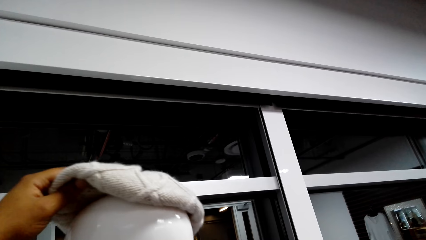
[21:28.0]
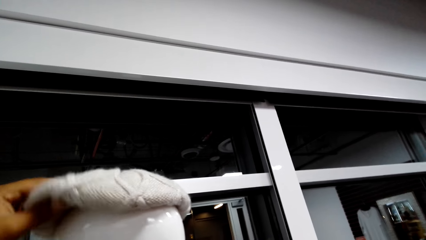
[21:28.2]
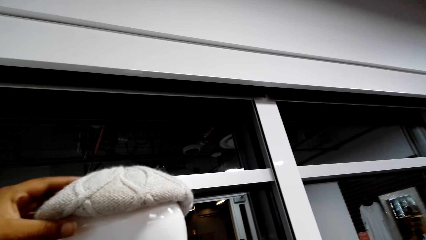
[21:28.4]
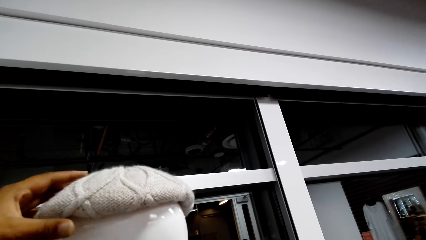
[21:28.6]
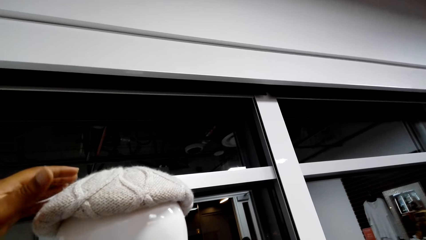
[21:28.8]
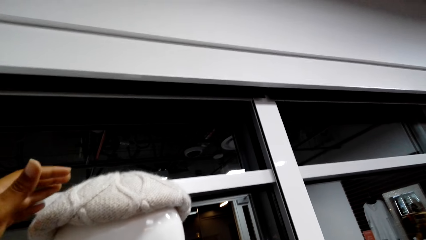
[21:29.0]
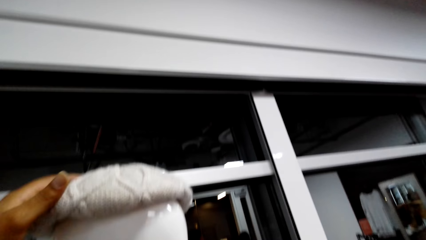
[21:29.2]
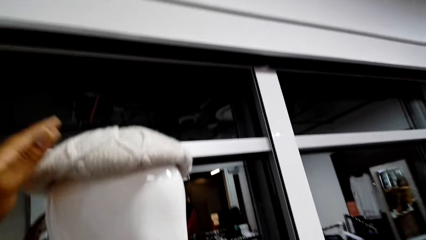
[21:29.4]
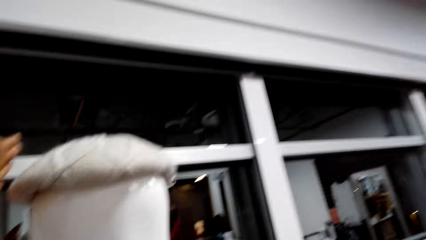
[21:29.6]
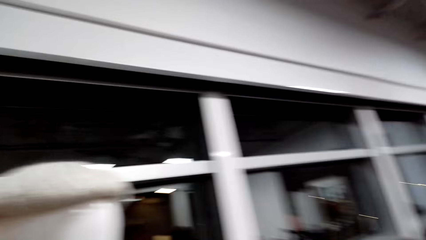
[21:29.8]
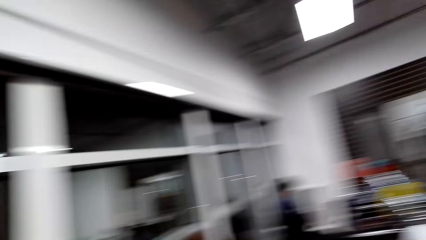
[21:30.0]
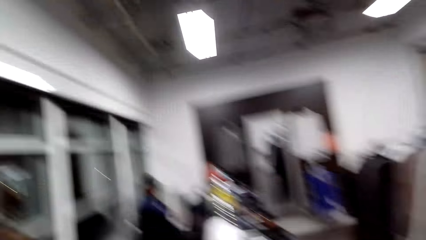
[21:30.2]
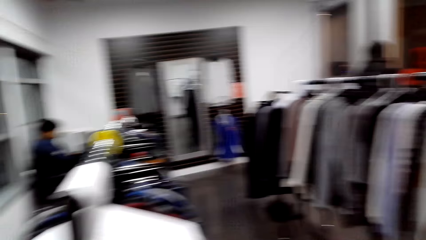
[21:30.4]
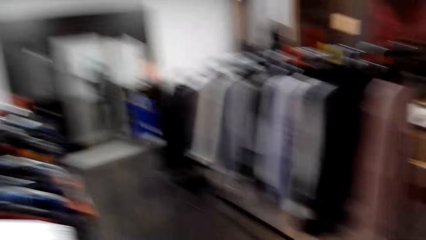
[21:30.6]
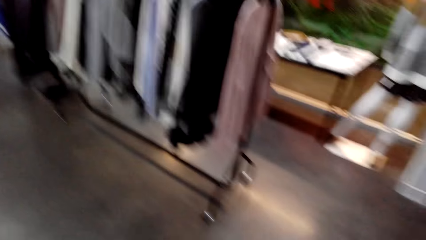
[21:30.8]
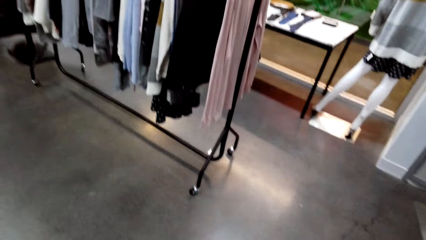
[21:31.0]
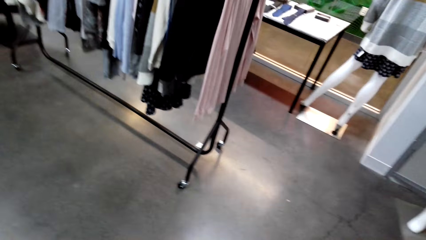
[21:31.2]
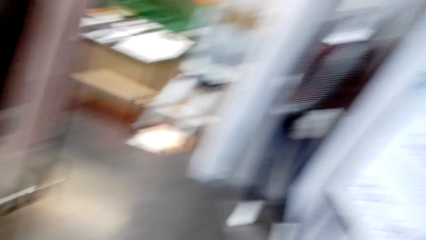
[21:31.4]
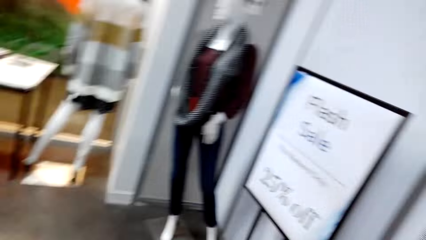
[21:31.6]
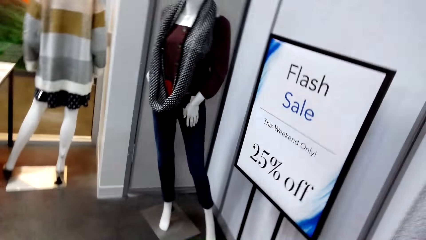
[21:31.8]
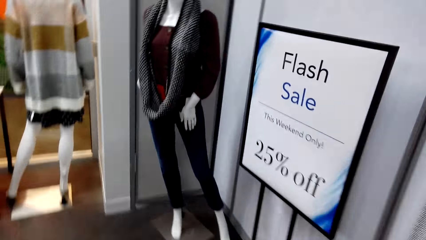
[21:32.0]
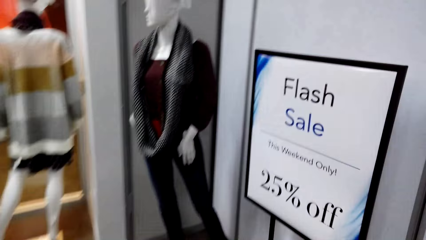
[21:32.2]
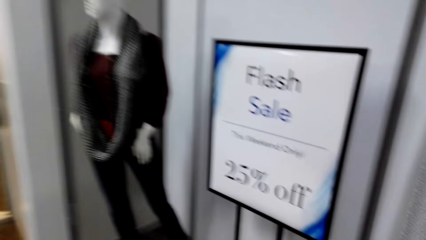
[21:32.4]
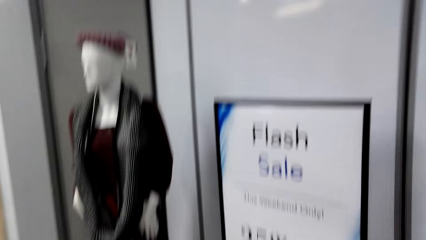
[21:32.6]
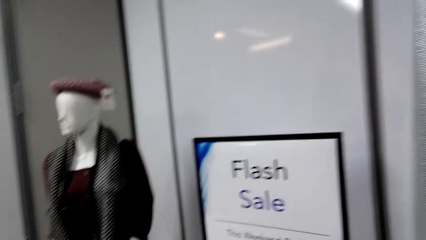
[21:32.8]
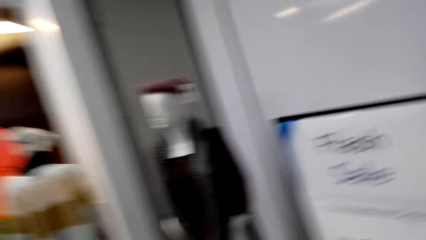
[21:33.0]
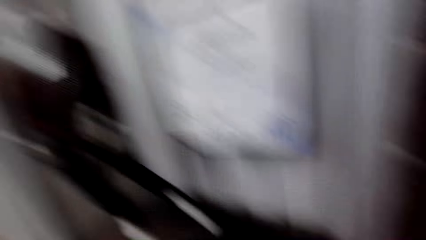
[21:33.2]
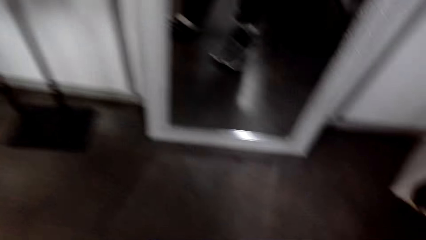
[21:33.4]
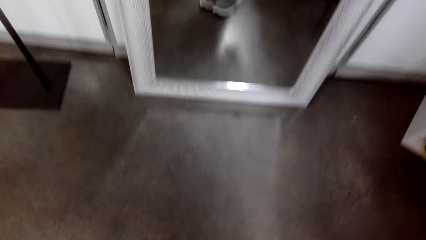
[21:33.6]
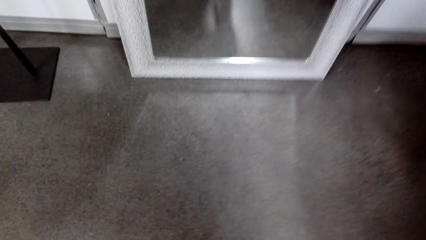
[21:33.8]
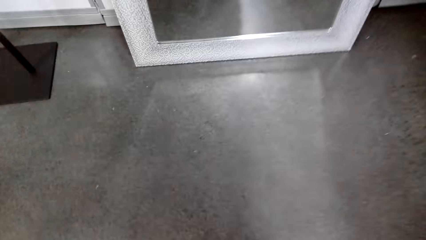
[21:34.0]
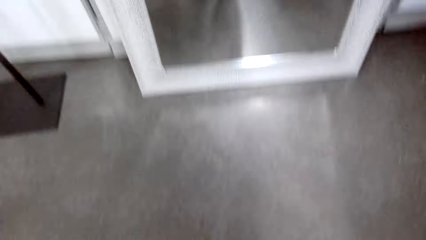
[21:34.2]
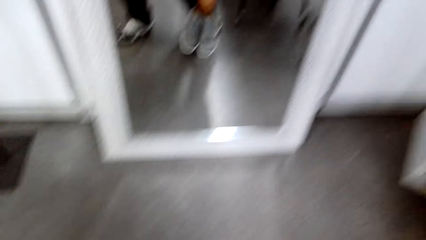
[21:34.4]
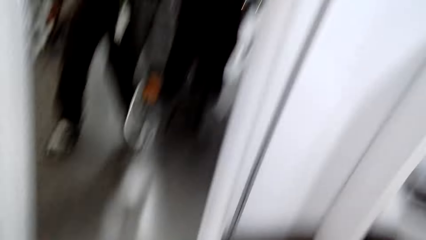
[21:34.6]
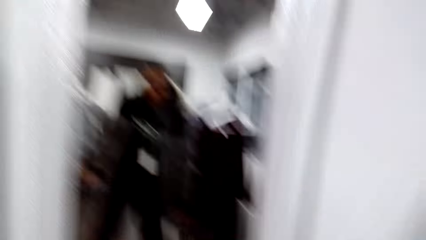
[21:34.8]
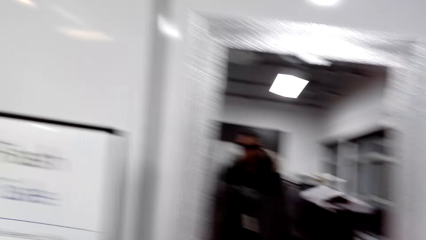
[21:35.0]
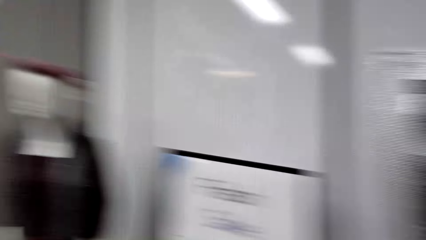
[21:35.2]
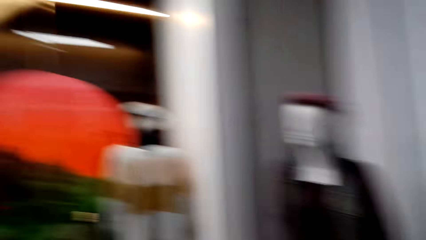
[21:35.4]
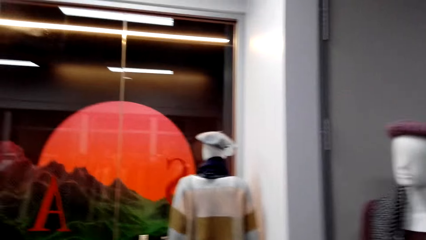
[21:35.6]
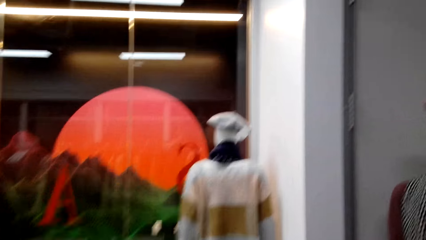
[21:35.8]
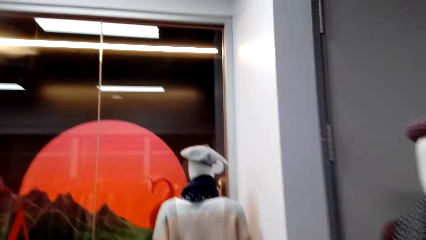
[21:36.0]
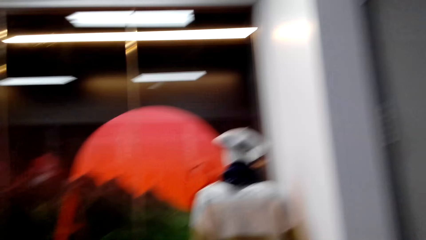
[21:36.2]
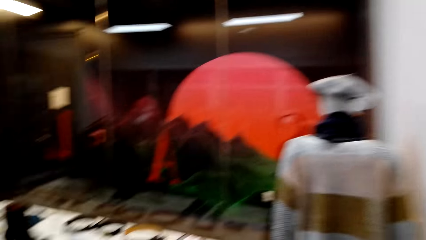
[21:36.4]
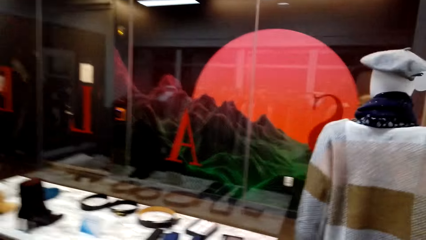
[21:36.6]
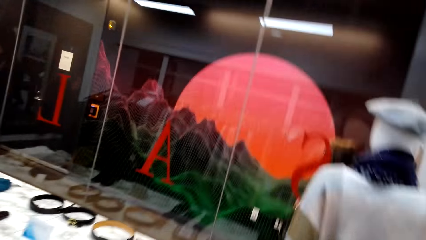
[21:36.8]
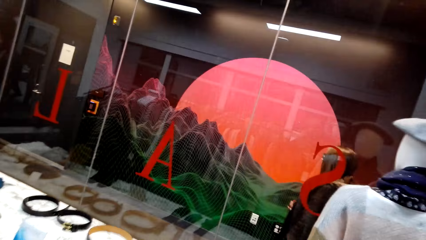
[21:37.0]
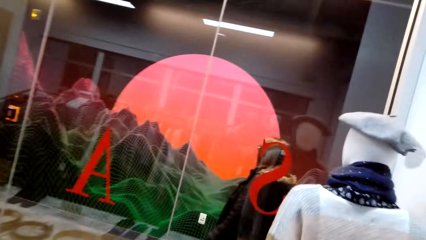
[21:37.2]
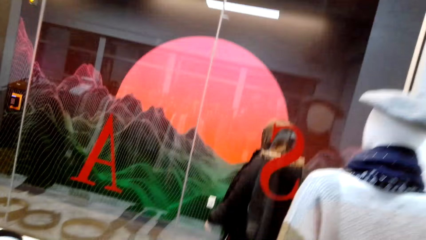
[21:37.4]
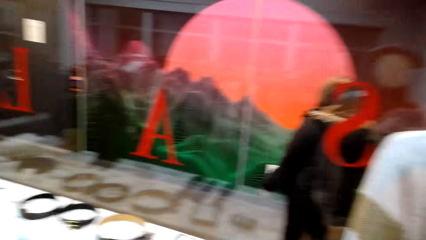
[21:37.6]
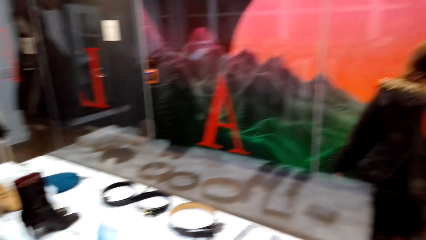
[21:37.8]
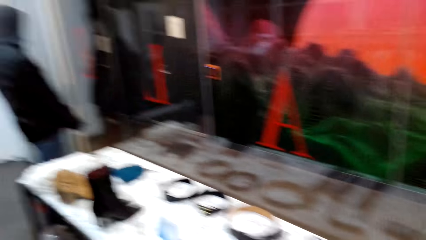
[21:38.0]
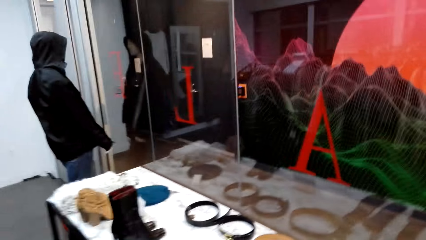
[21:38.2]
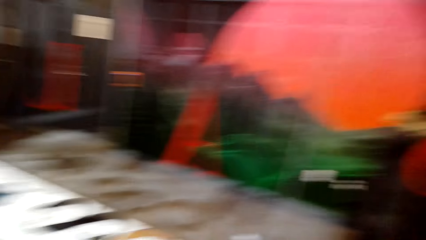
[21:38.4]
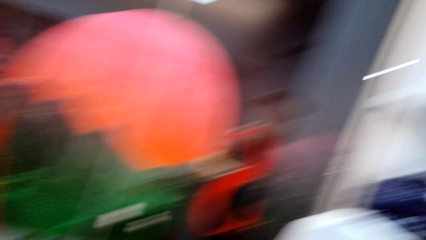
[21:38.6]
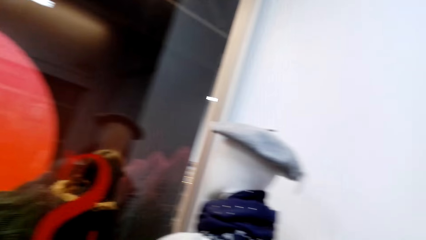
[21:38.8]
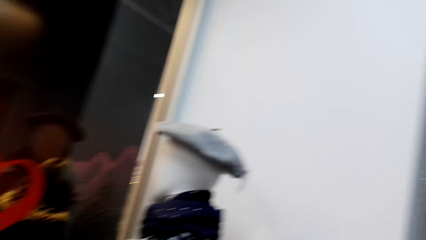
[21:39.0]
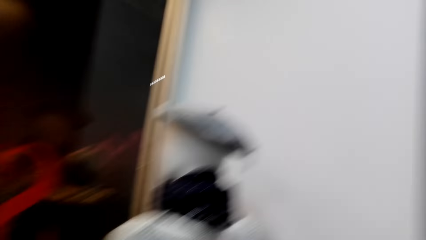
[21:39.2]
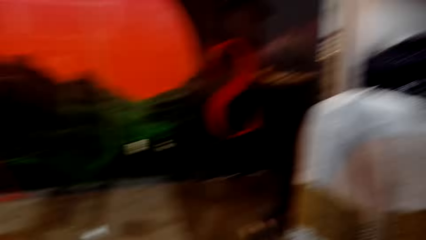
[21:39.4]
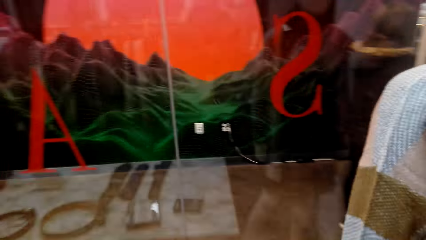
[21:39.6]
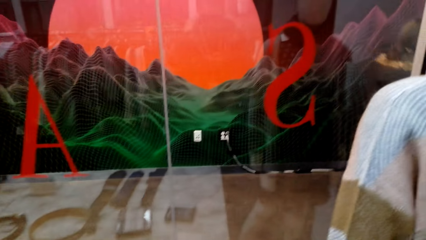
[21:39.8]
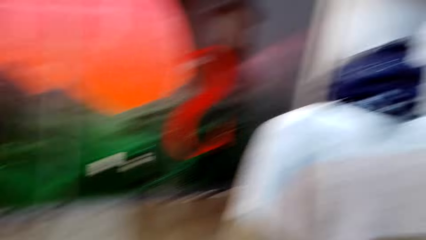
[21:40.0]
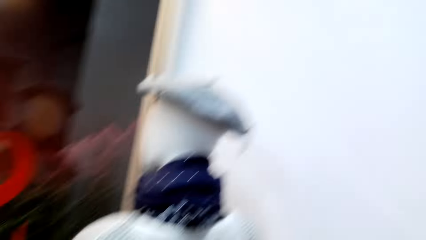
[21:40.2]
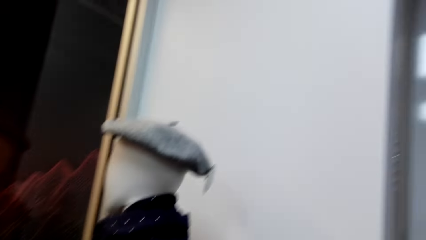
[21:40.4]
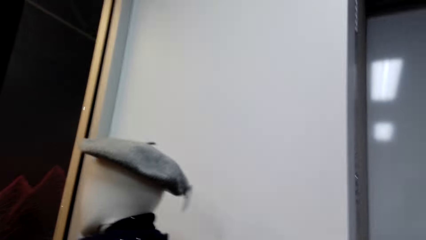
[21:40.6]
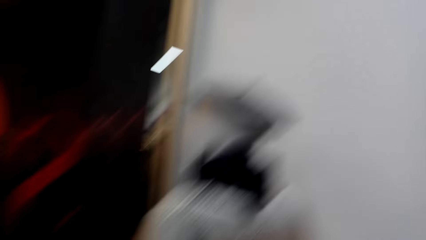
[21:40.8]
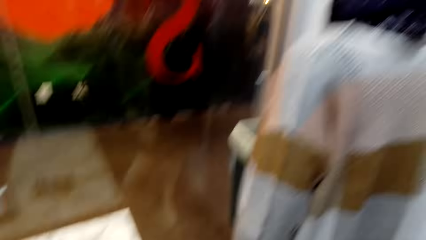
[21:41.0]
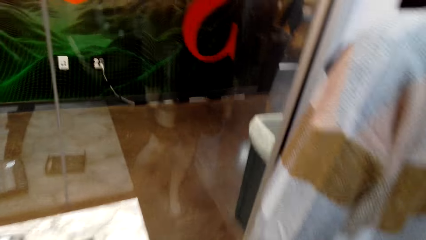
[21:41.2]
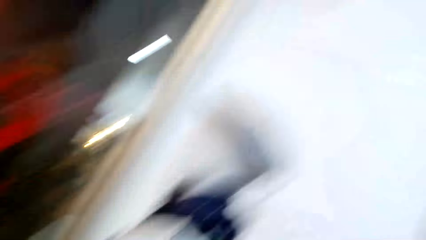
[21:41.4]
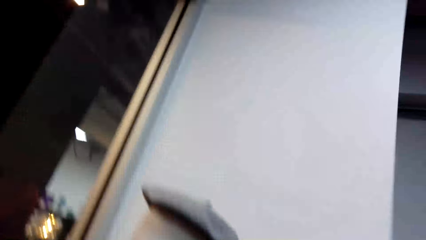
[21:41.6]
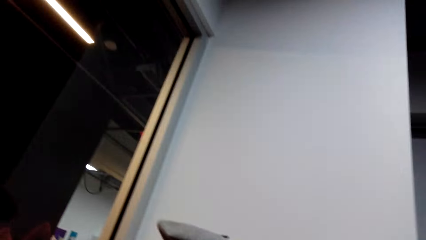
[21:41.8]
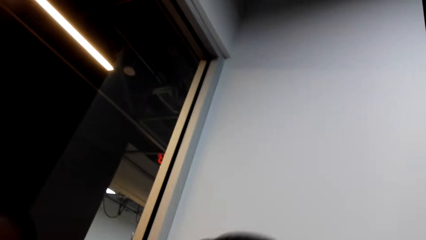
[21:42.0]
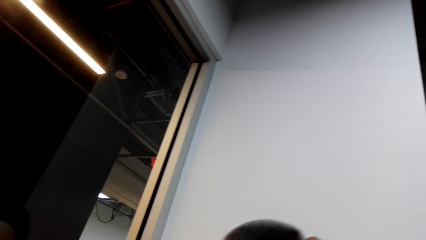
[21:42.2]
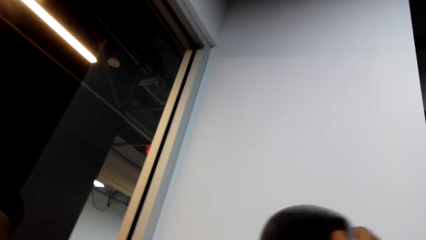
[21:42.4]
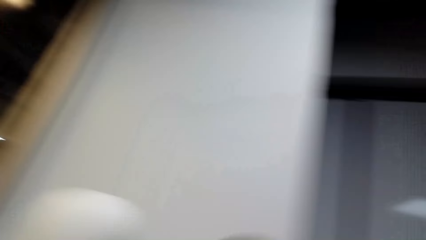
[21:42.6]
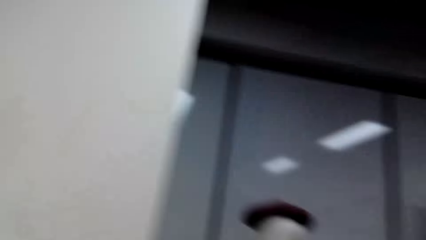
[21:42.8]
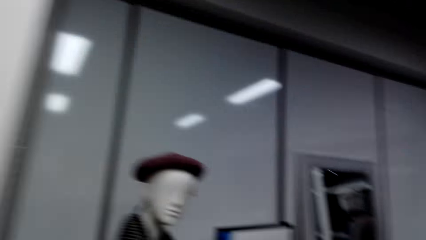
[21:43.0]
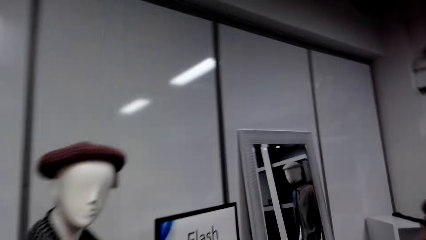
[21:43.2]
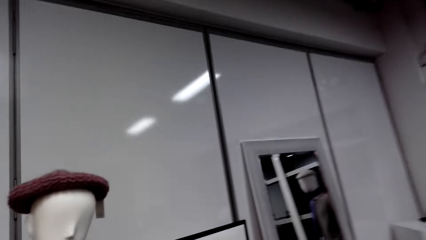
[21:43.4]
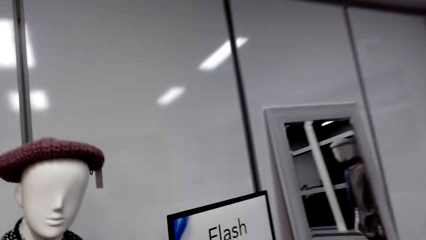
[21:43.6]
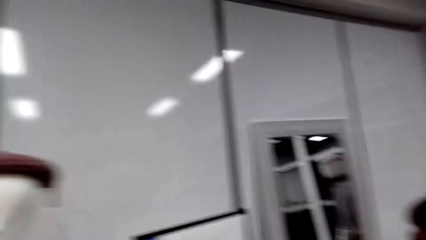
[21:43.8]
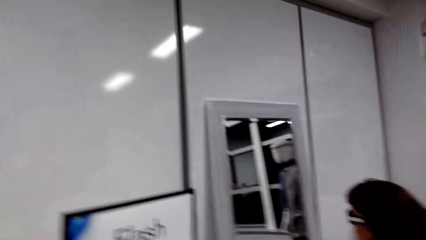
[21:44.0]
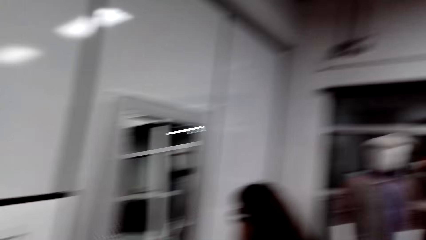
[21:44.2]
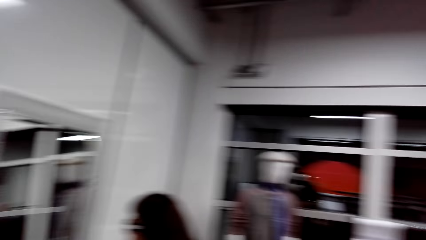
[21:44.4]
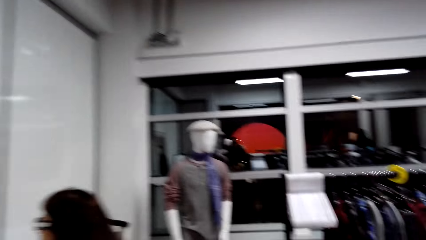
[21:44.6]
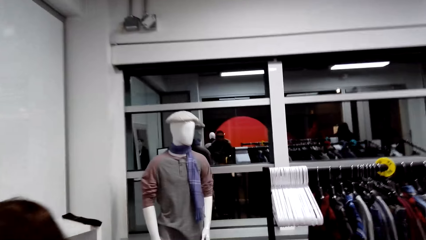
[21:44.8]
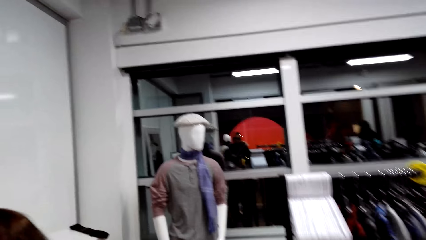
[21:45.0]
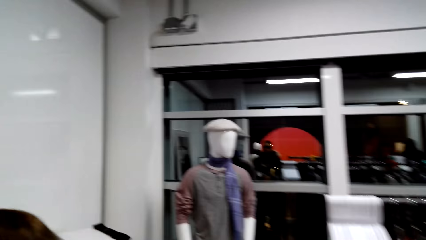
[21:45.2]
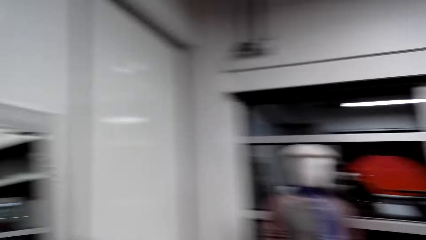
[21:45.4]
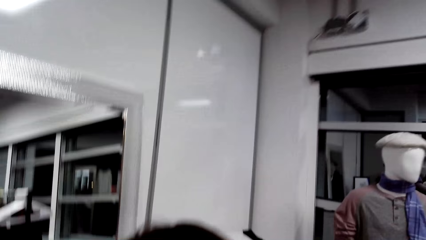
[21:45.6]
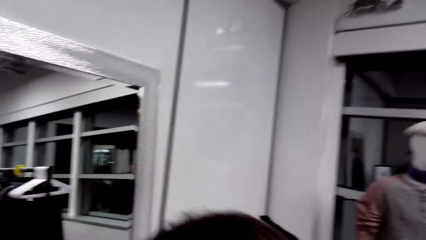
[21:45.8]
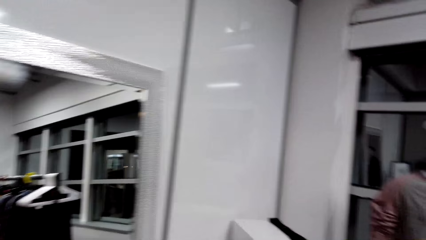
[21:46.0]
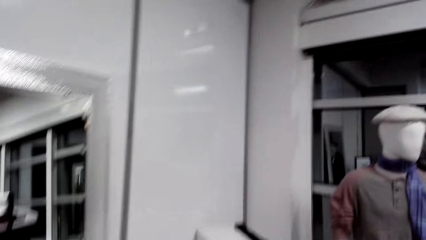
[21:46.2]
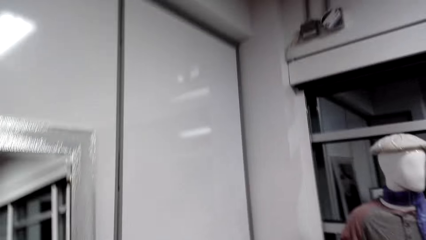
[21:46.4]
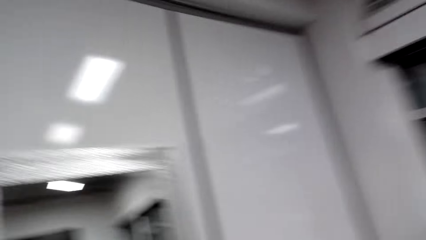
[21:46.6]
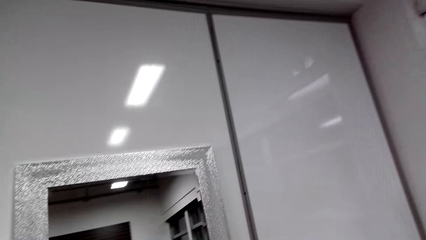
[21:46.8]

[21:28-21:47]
The camera wearer looks around the clothing store. They dialogue with a person. They walk around the clothing store. They pick up shoes. They dialogue with the person. They walk around the clothing store. They dialogue with the person. They pick up a hat. They try the hat. They walk around the clothing store.
